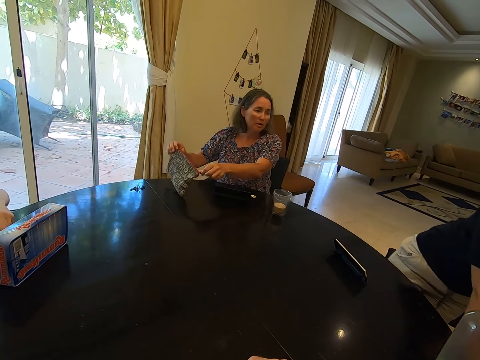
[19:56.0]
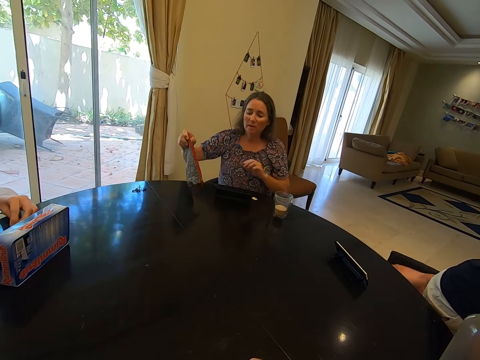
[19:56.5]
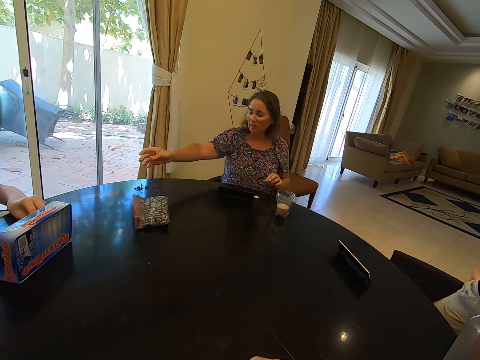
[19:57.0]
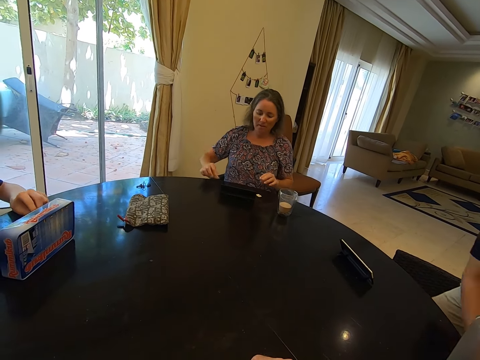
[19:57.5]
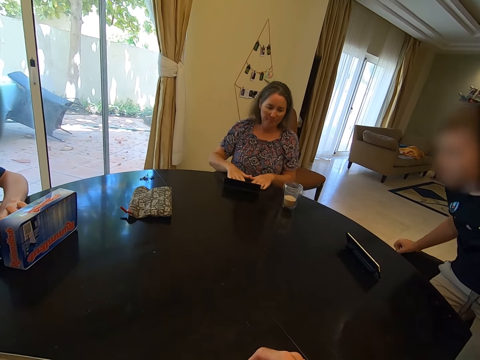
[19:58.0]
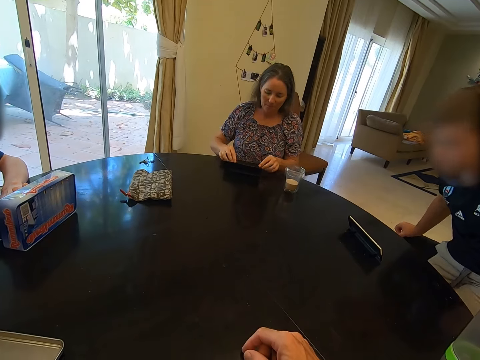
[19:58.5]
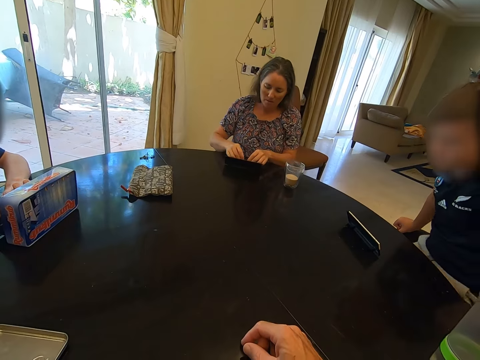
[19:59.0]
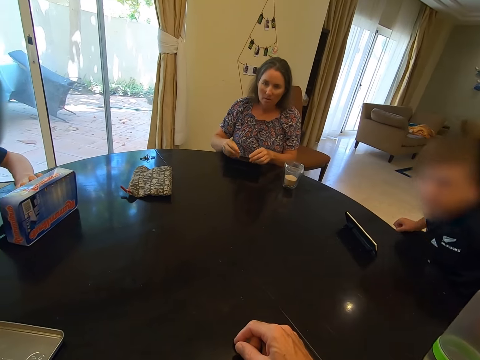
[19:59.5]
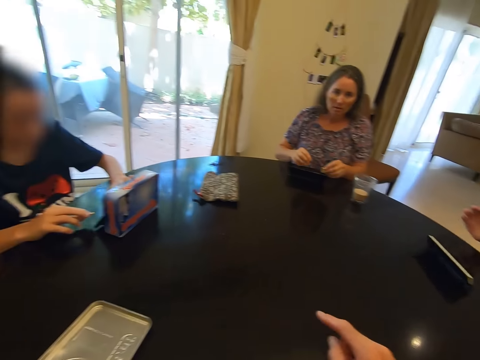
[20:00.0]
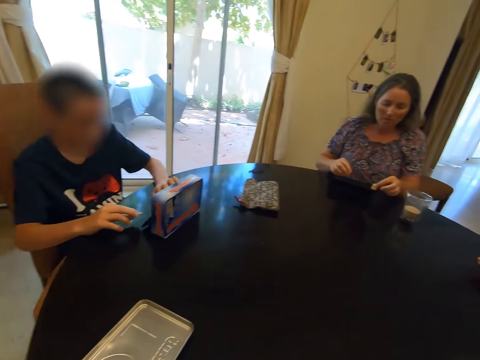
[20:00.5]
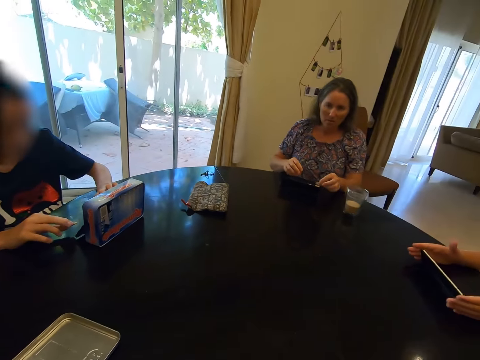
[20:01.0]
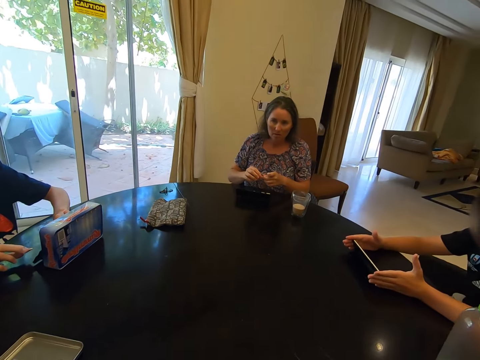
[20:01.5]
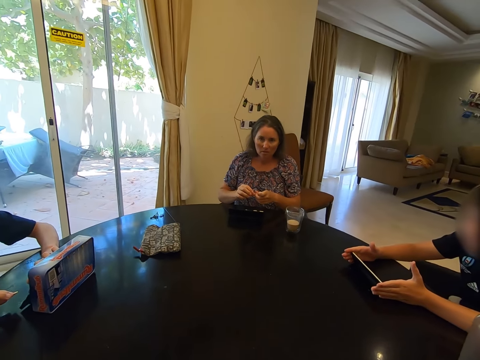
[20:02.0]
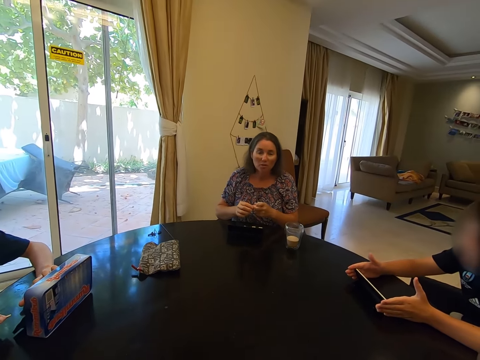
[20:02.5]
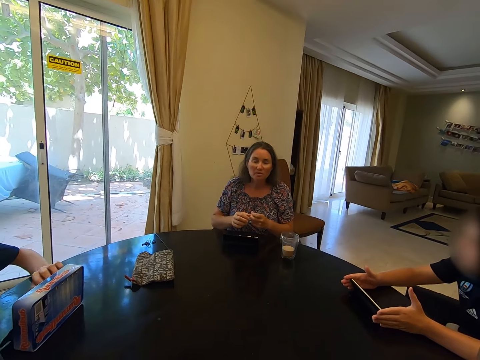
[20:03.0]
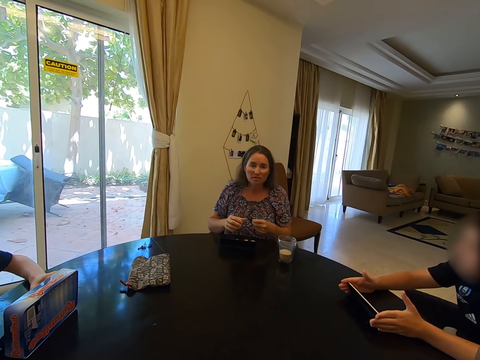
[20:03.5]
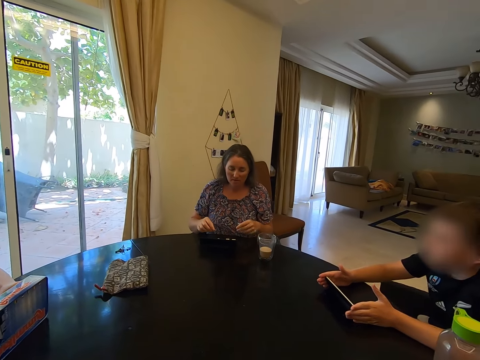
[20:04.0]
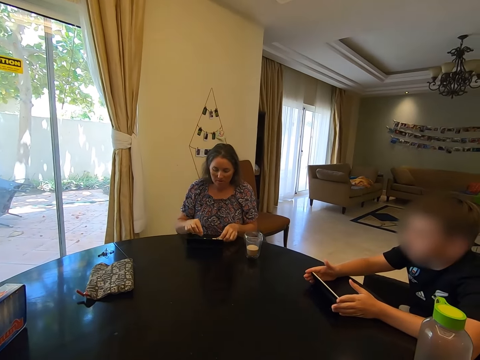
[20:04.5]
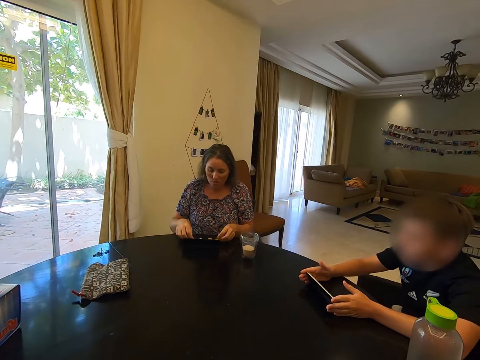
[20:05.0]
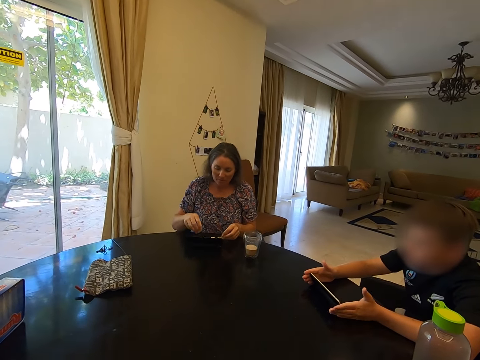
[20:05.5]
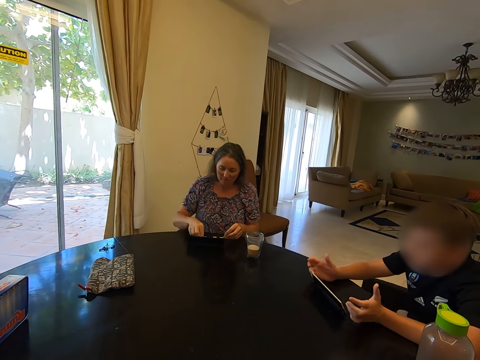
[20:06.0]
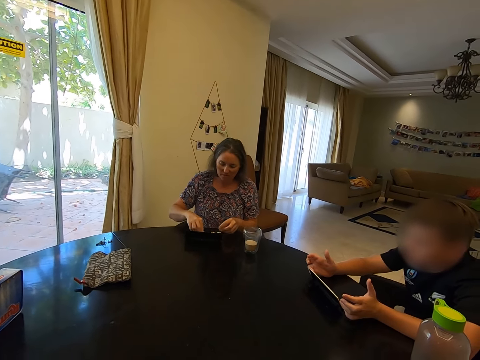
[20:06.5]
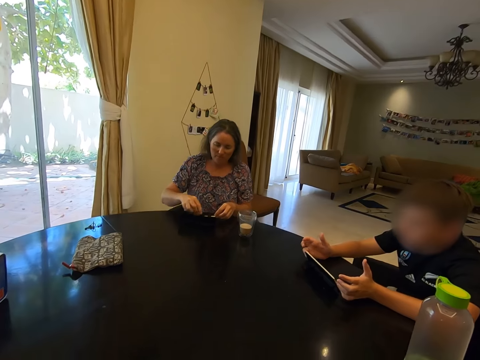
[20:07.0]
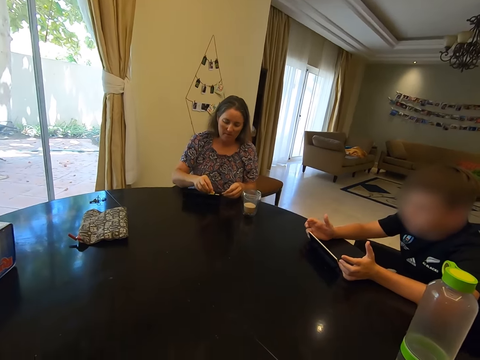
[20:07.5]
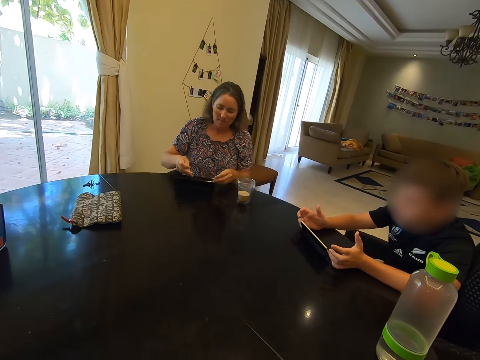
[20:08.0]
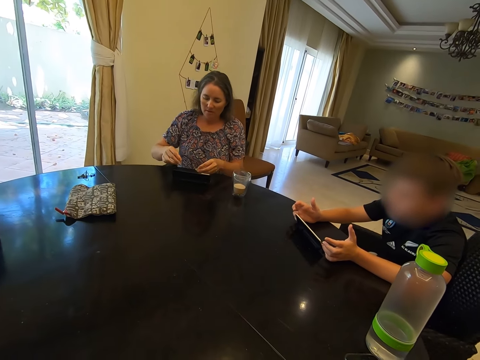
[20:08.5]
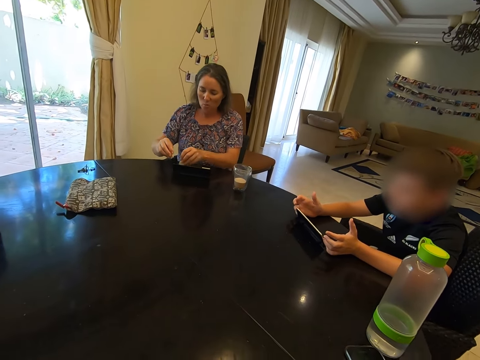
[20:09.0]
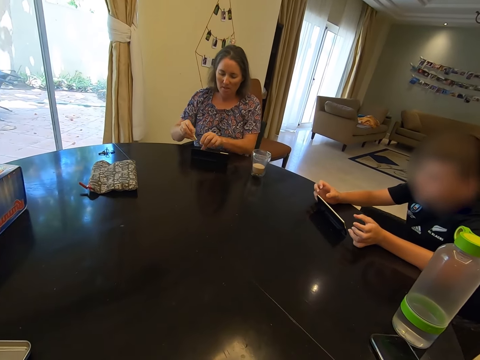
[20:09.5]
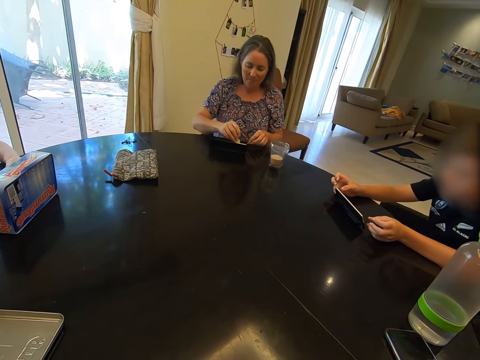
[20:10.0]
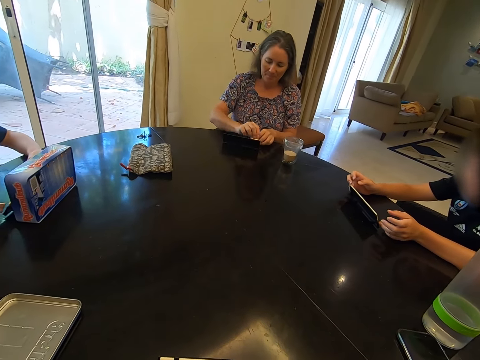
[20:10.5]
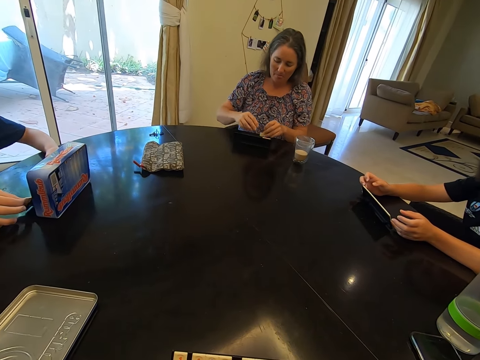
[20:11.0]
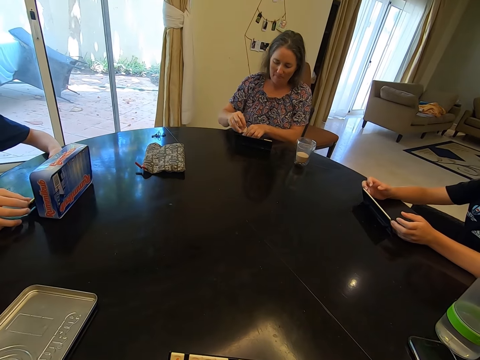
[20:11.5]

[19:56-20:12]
A woman closes the bag of tiles and throws the bag of tiles on the table. A child sits on the chair. The camera wearer converses with the woman in the room. The child holds the rack on the table. The woman talks to the camera wearer. The woman picks tiles from the table and places the tiles on a rack.

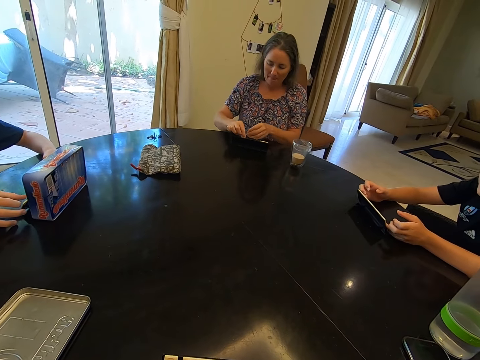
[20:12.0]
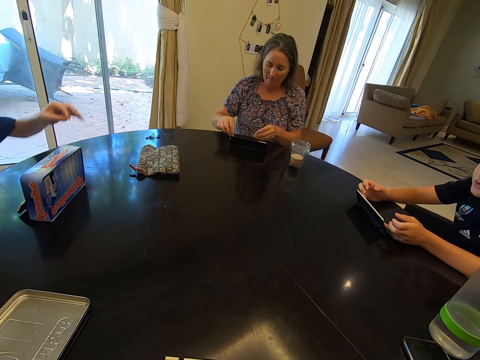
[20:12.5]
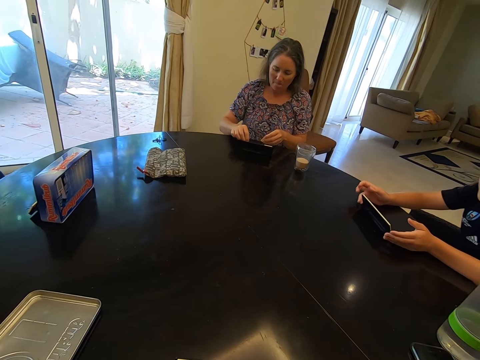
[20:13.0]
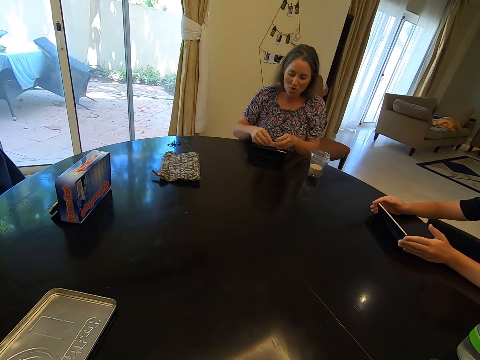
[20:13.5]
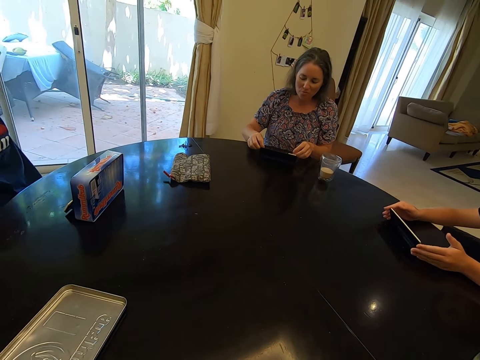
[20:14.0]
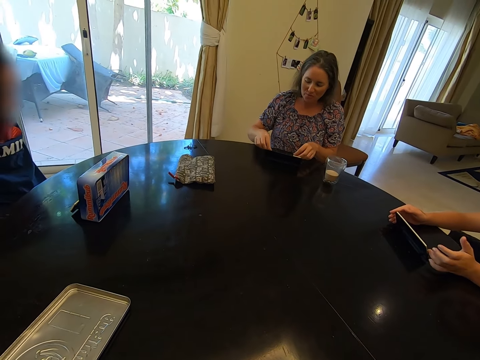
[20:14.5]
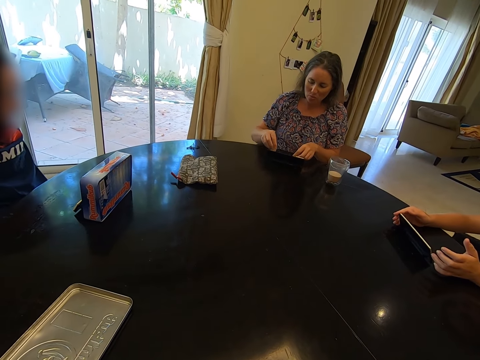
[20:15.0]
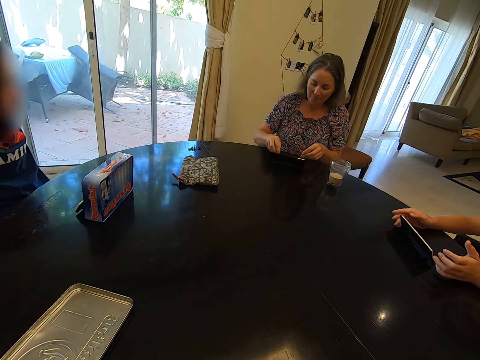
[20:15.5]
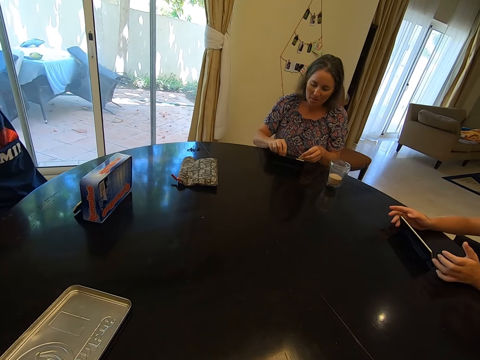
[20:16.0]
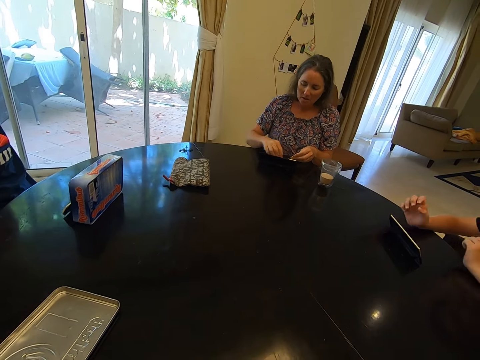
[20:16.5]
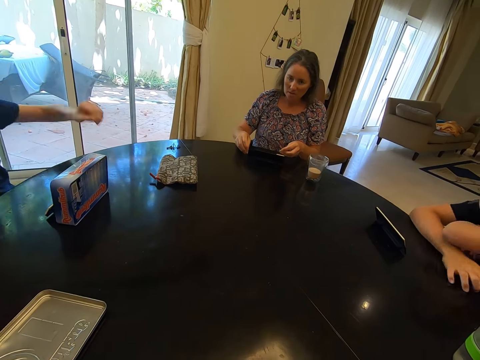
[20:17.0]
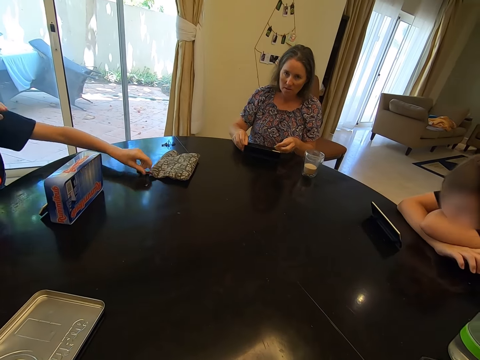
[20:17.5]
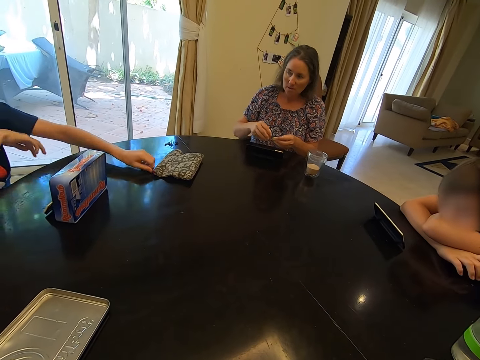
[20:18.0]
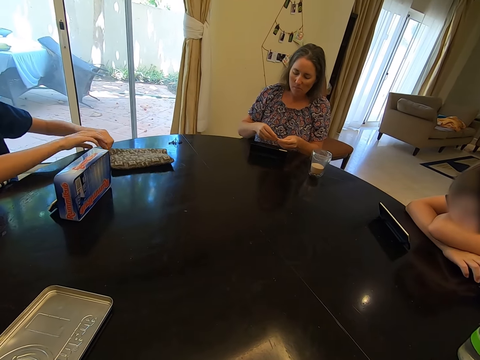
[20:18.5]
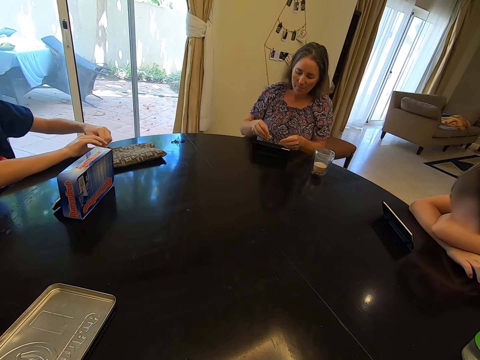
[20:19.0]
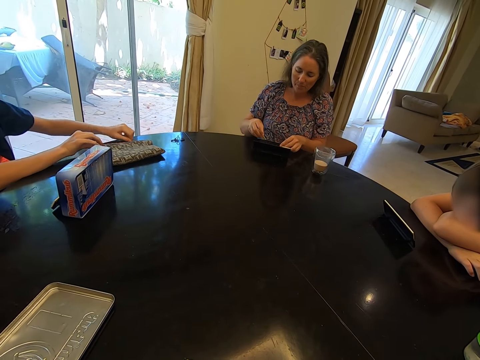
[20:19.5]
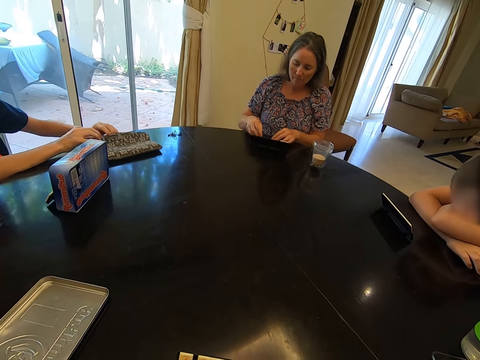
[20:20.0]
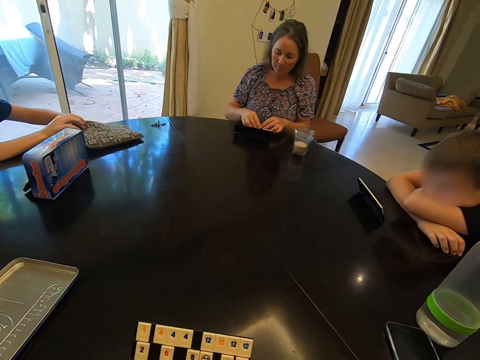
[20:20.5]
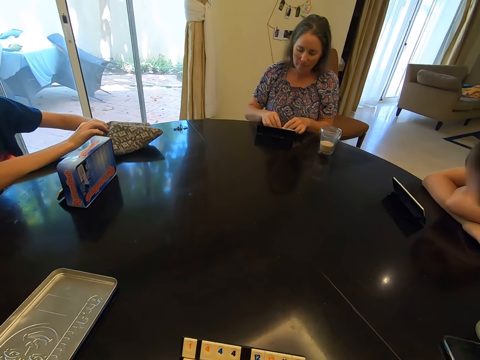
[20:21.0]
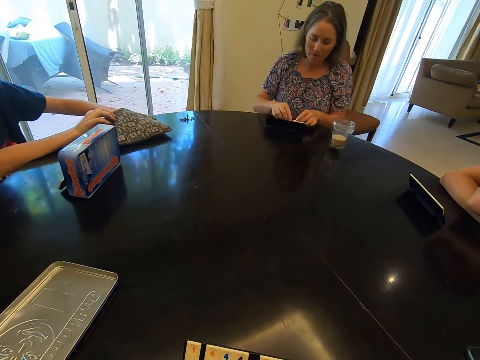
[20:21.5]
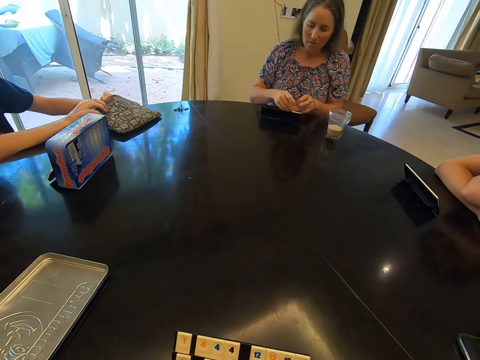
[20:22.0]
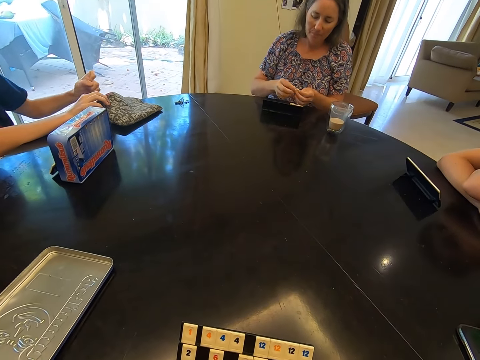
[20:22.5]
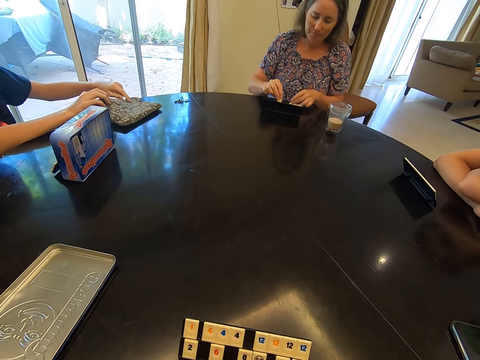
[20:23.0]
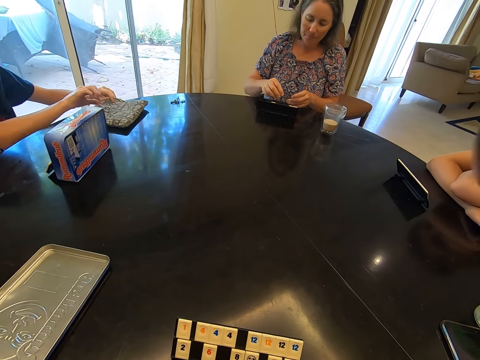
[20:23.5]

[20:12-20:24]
A woman picks tiles from the table and places the tiles on a rack. A child picks the bag of tiles from the table, opens the bag of tiles, and takes a tile from the bag.
